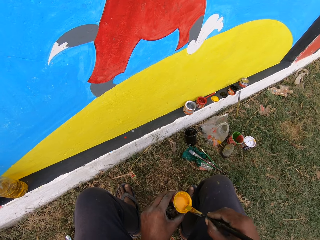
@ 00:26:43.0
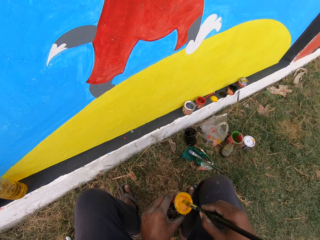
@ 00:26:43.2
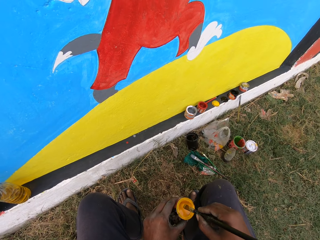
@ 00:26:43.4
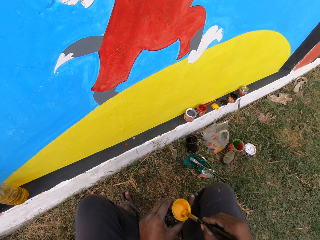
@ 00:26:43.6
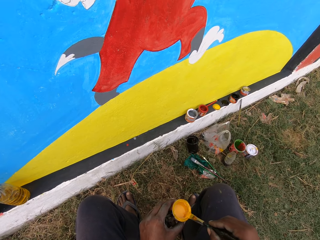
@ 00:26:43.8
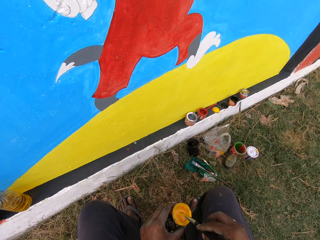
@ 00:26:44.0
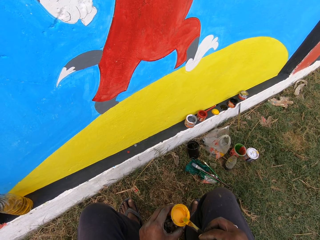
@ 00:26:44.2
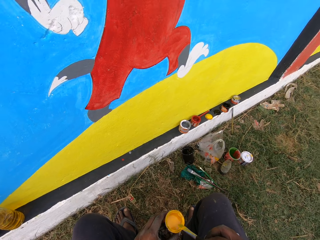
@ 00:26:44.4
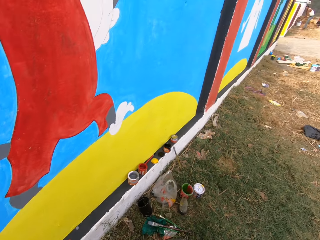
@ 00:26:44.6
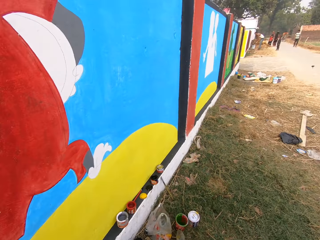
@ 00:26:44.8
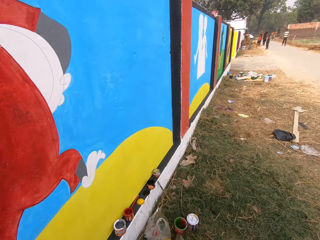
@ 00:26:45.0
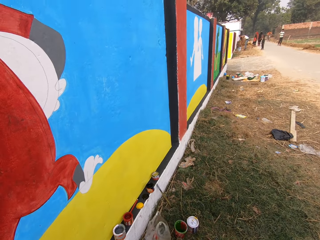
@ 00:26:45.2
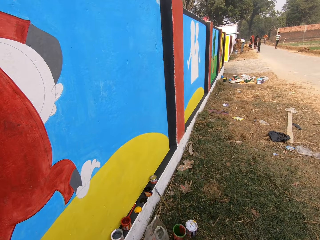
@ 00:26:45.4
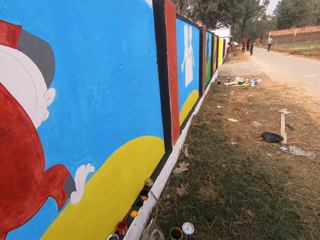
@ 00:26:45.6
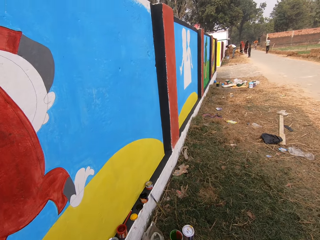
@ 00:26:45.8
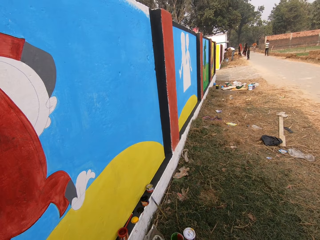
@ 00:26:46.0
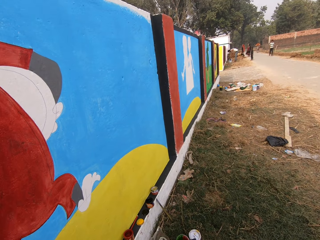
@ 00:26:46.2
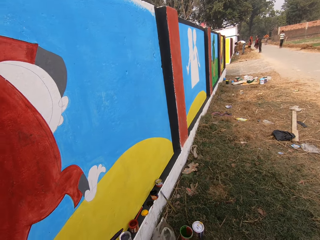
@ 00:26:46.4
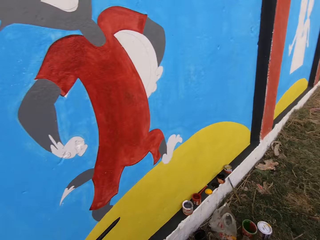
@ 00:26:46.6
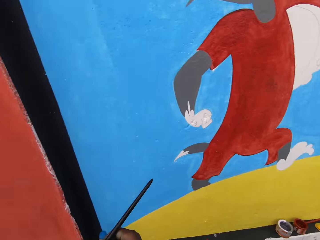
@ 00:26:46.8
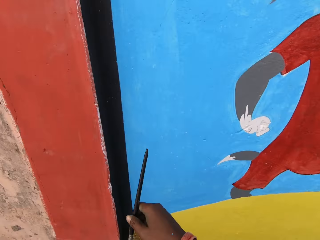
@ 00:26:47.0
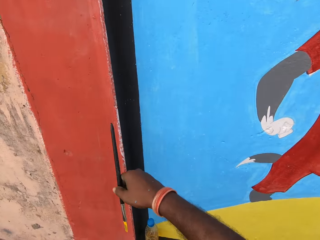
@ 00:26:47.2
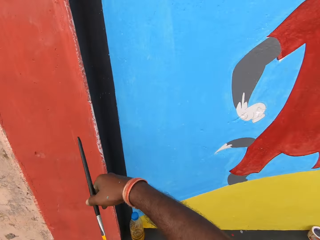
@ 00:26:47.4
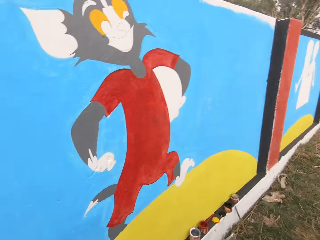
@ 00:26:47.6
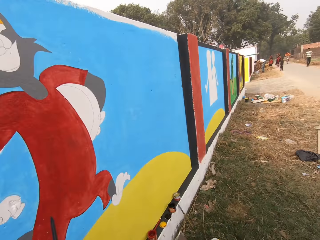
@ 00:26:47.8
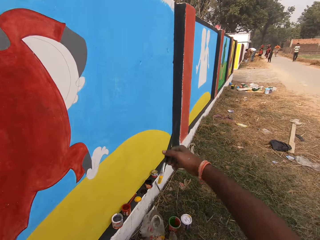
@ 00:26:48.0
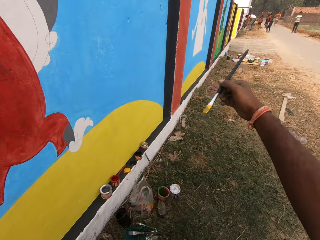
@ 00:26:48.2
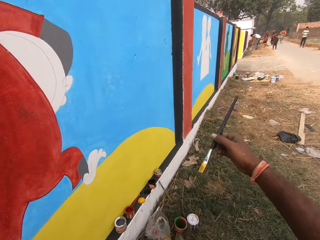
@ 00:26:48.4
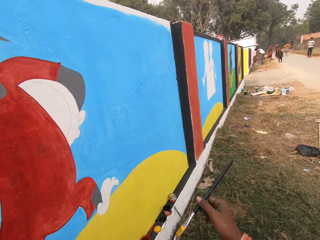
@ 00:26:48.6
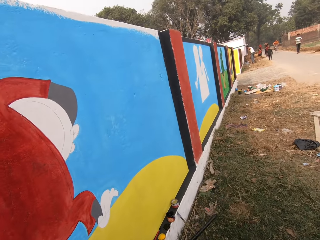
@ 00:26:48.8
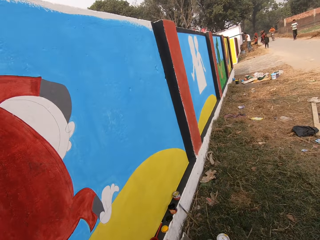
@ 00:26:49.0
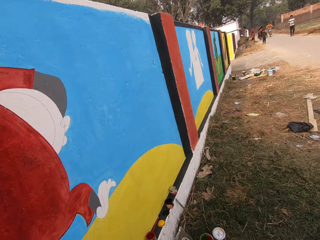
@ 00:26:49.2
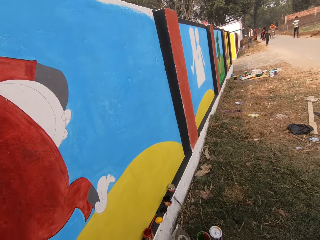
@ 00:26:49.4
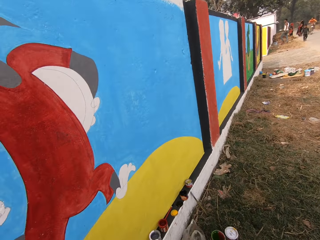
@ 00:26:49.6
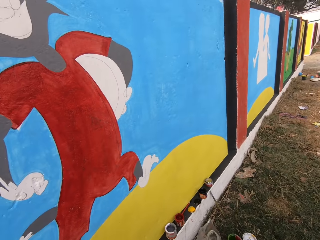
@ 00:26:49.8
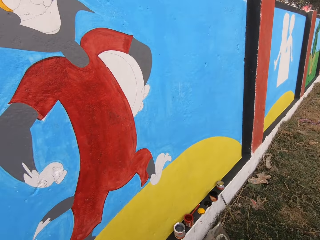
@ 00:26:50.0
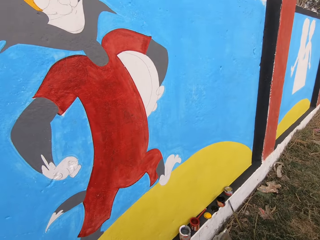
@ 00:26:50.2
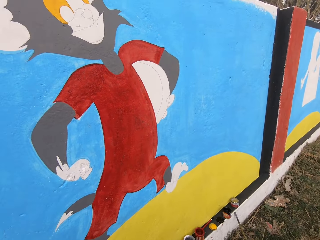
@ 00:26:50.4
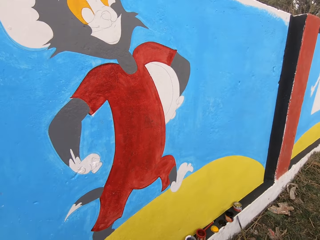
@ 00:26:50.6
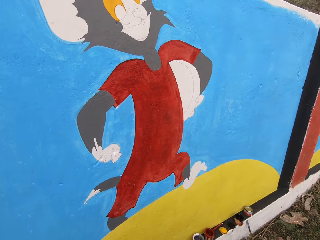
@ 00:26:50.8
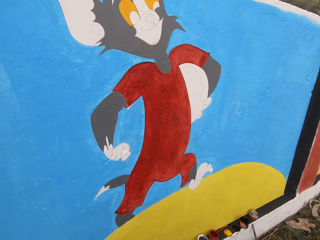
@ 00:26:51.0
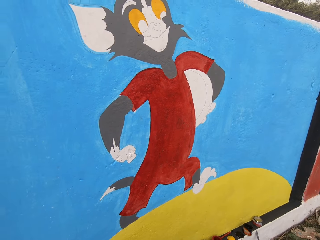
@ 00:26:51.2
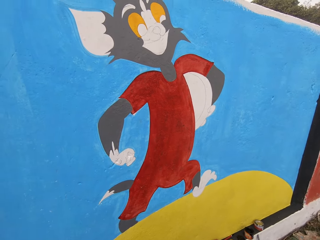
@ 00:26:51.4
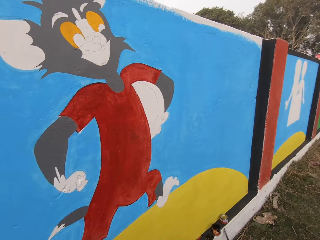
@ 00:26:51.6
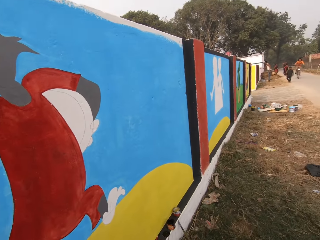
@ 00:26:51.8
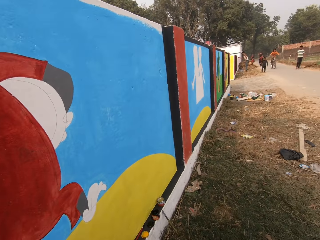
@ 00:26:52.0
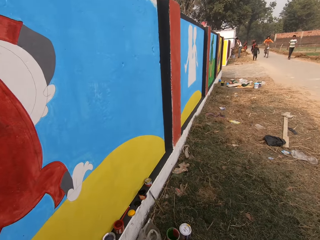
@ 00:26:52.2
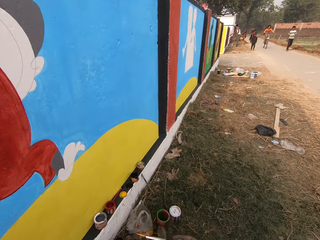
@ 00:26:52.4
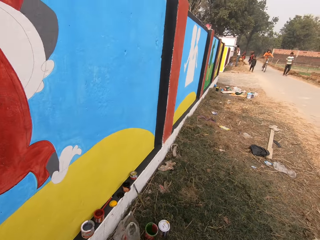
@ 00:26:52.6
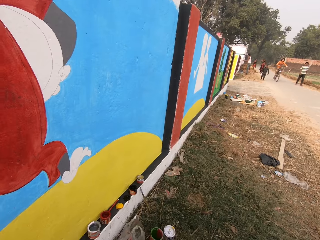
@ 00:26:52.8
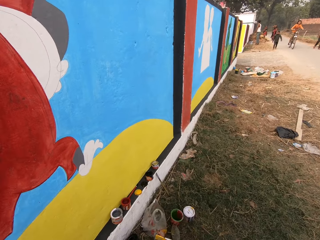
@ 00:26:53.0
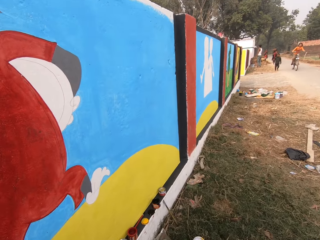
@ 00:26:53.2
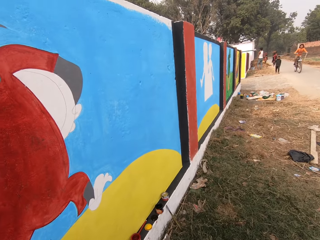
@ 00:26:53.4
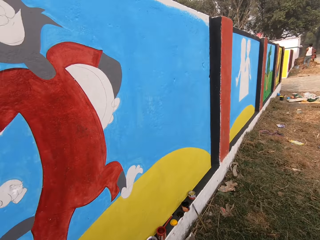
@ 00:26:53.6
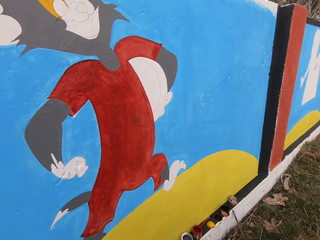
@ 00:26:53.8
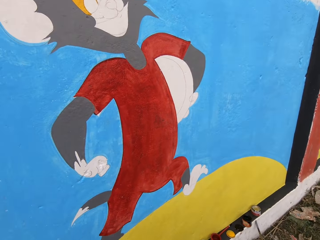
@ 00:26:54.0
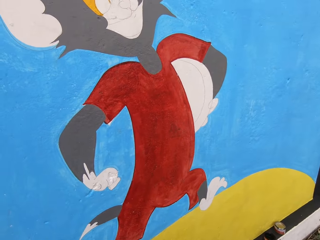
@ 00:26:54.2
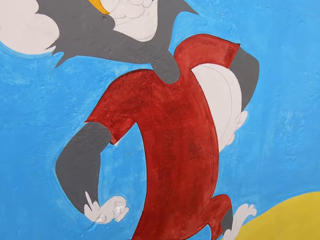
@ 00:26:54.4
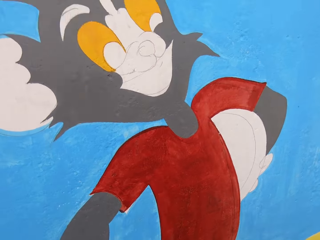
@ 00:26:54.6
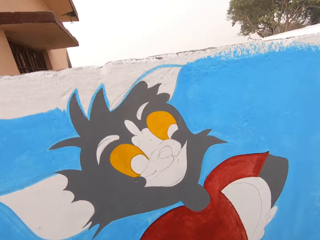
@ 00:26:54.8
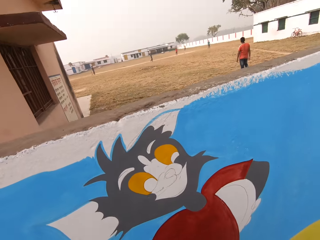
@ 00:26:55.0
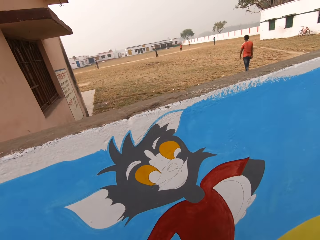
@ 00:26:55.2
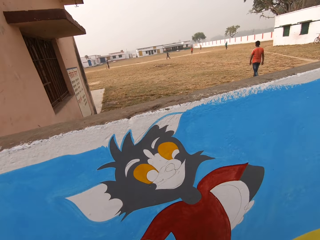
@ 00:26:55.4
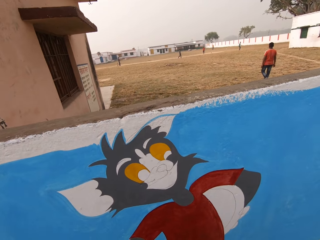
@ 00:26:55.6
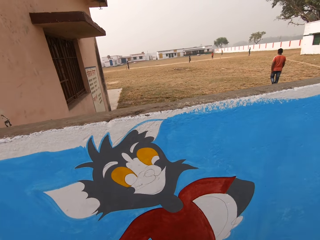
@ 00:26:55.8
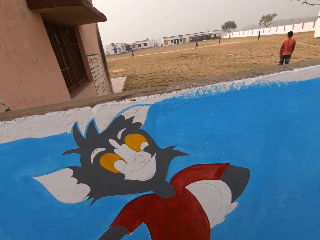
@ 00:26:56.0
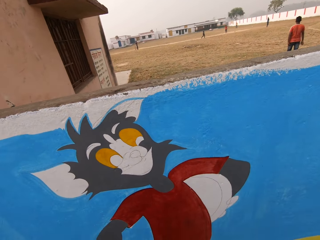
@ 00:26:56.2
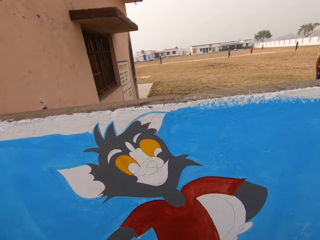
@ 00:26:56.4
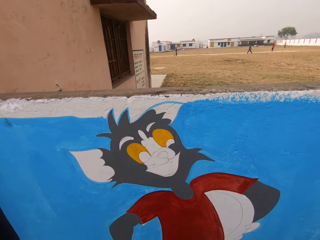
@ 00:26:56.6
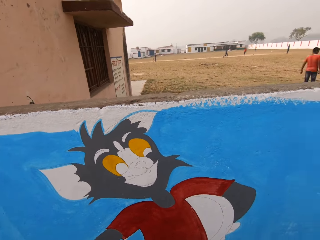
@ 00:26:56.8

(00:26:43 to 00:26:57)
The camera wearer talks. He turns to his right. He gesticulates with his right hand. He turns his head. He moves his hand. He turns his head.

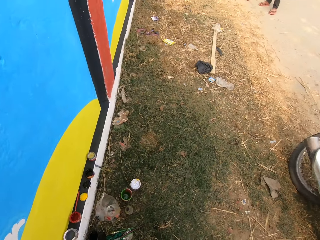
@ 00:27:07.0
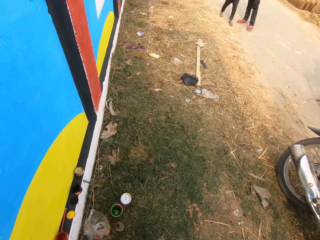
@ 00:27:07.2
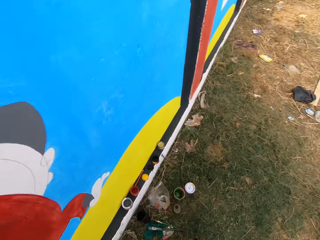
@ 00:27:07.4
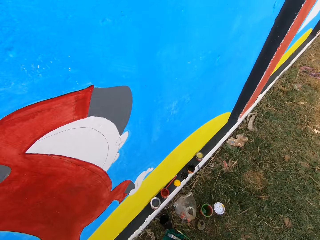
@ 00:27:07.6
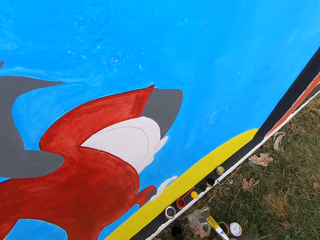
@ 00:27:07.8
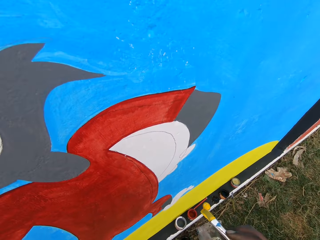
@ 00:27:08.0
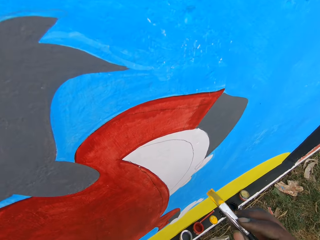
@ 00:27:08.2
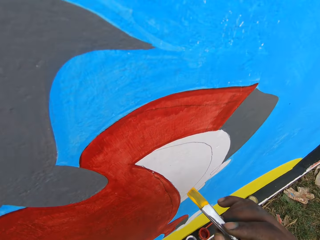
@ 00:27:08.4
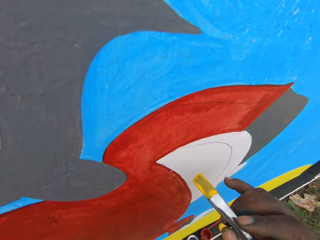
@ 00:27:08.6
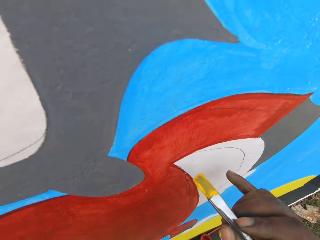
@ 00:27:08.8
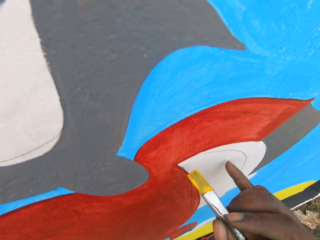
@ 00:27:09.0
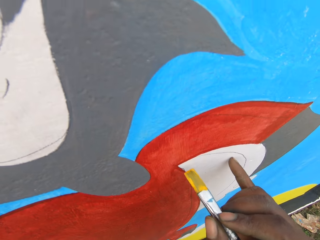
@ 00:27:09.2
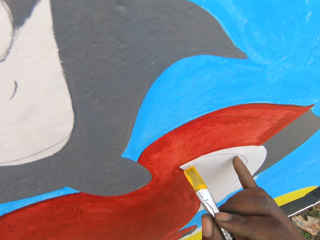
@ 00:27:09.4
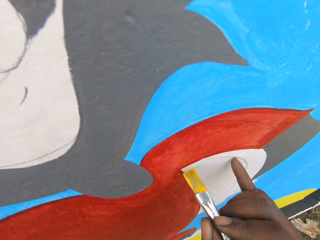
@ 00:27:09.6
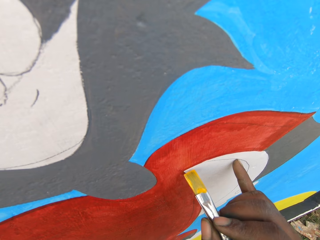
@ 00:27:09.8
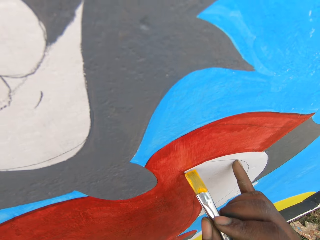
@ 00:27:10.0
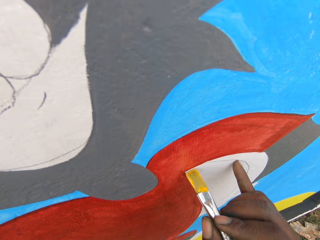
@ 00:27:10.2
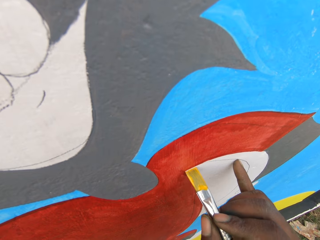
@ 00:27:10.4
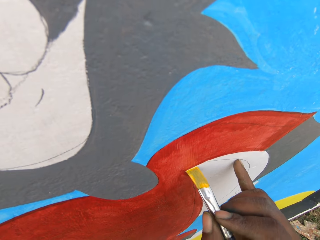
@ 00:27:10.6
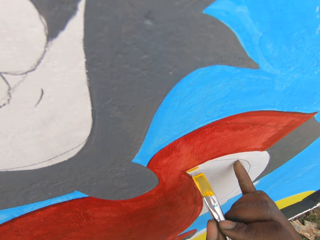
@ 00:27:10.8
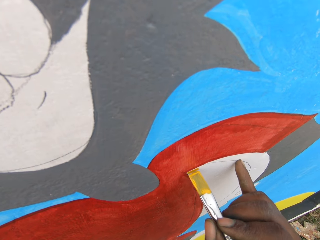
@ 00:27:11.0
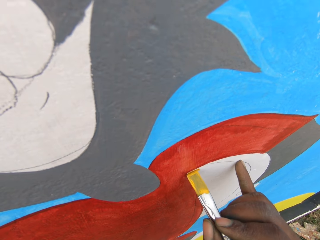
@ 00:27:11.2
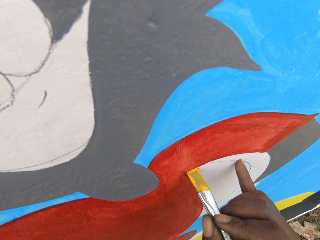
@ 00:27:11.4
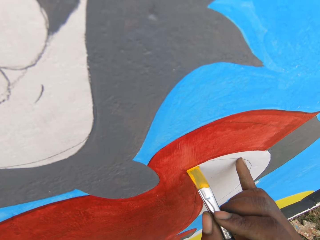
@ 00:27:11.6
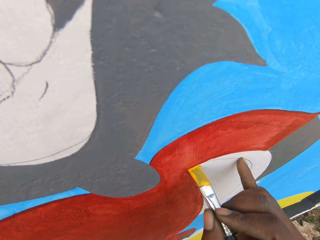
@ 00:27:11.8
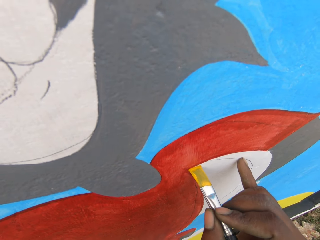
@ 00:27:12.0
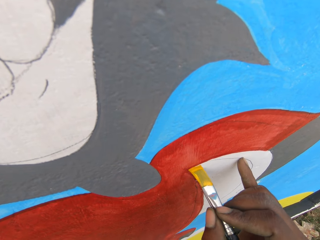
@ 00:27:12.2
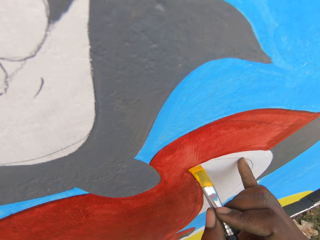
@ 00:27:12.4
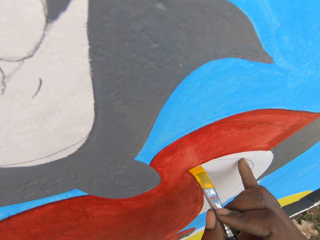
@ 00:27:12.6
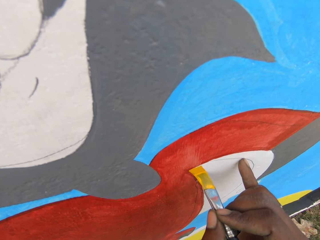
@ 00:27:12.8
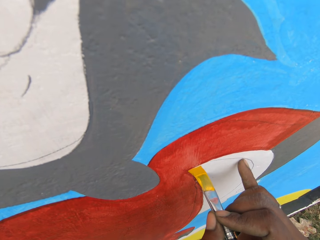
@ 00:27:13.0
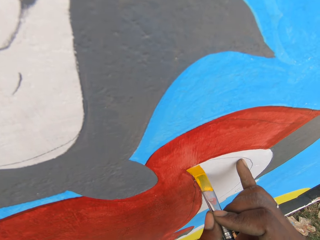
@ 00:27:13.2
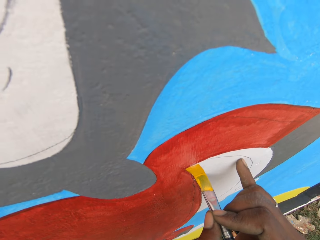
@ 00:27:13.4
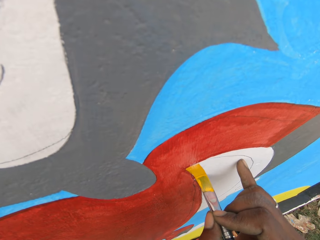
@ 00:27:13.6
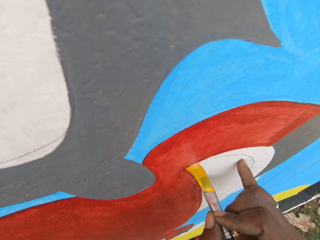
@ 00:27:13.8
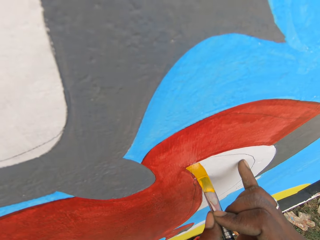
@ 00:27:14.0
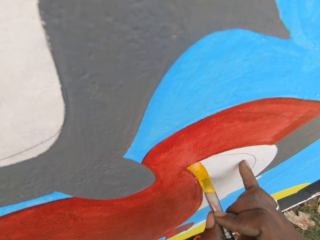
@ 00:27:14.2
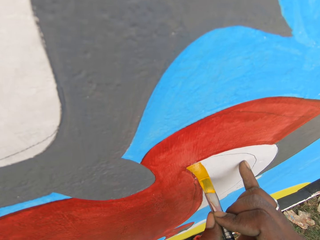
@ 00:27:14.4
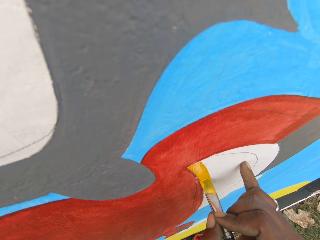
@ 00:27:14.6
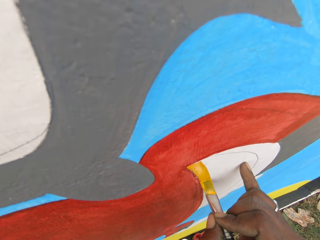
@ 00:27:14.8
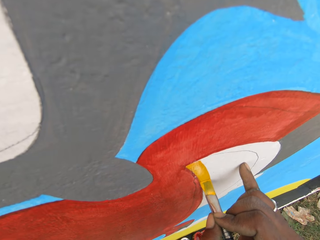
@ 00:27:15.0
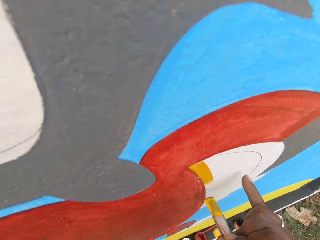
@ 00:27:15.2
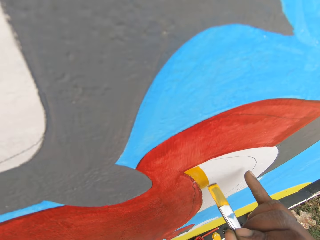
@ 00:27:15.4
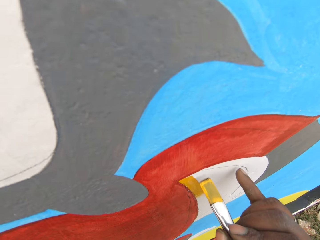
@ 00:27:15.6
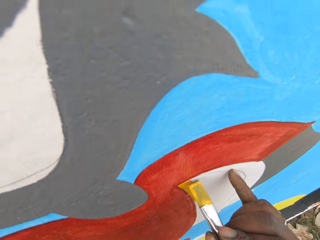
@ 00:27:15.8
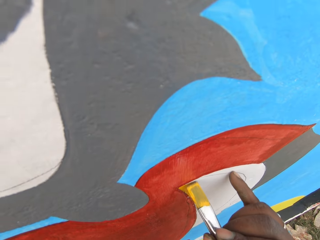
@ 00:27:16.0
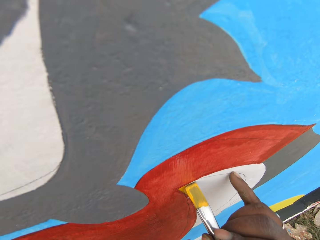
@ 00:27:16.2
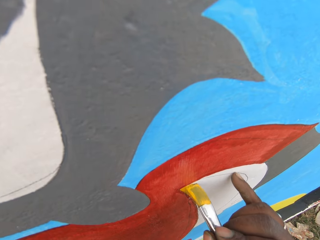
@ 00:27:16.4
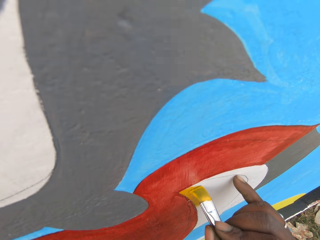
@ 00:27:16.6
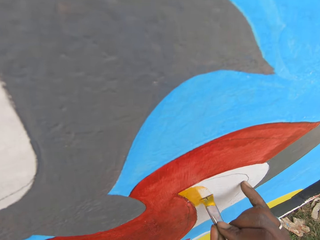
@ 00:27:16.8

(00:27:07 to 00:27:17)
The camera wearer paints the wall with the painting brush.
